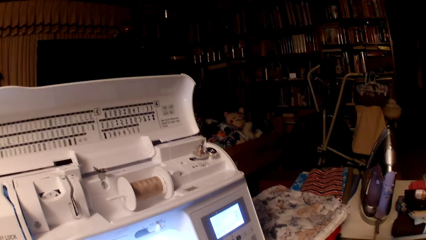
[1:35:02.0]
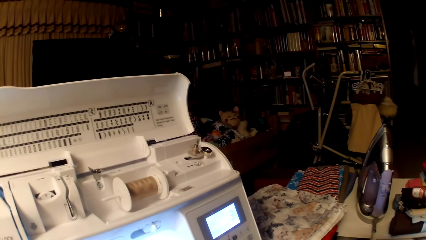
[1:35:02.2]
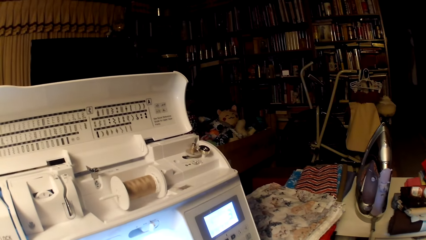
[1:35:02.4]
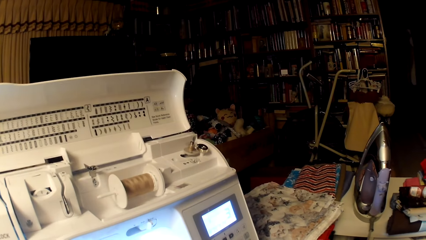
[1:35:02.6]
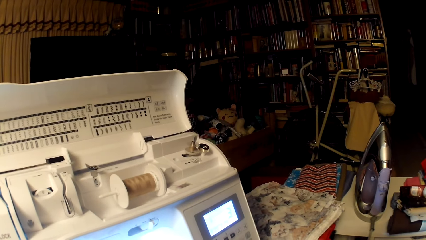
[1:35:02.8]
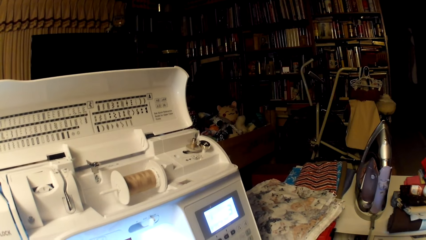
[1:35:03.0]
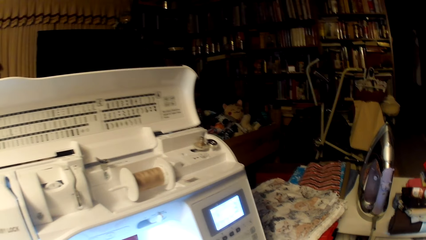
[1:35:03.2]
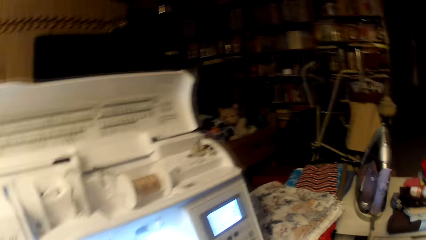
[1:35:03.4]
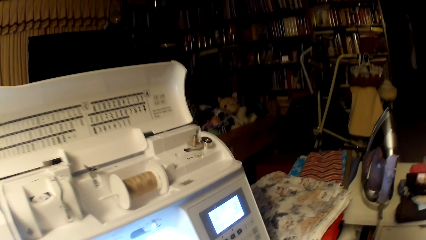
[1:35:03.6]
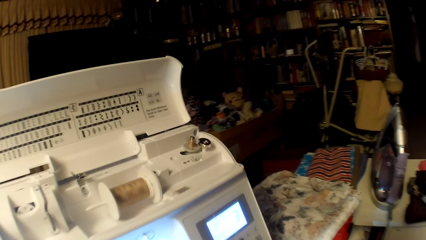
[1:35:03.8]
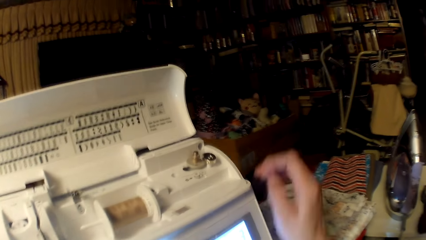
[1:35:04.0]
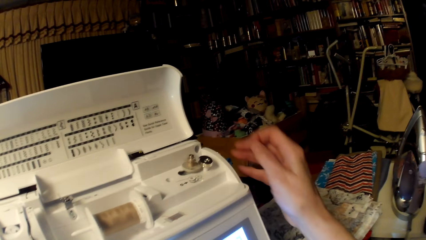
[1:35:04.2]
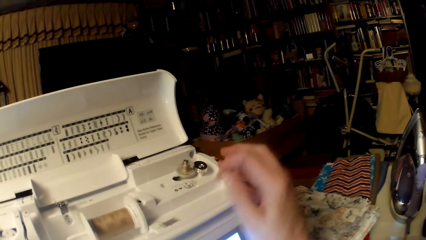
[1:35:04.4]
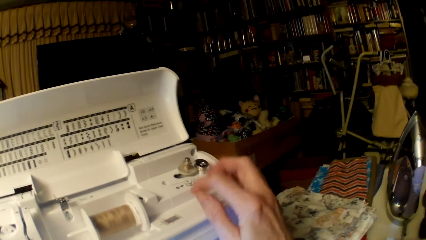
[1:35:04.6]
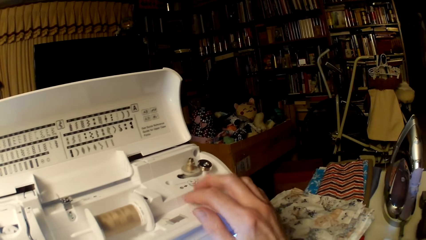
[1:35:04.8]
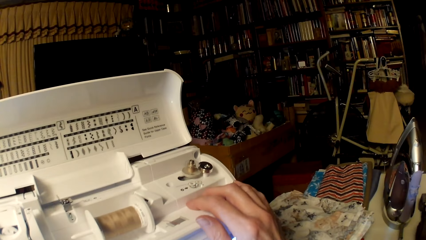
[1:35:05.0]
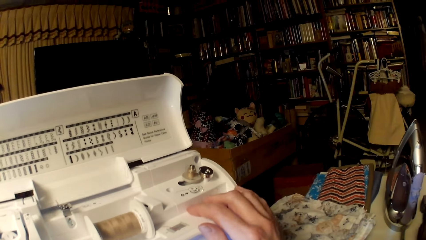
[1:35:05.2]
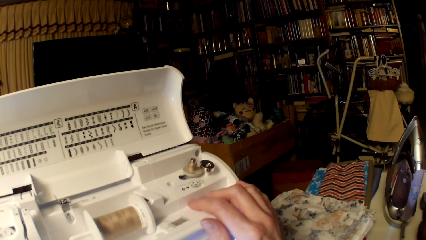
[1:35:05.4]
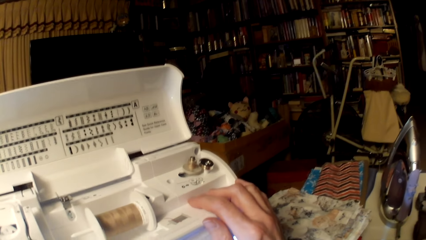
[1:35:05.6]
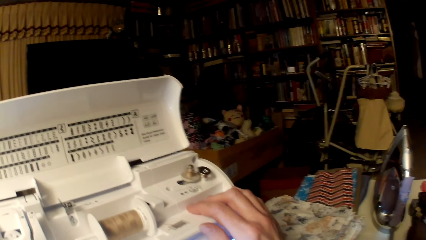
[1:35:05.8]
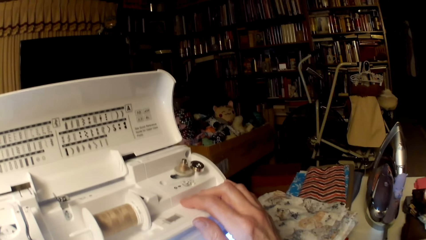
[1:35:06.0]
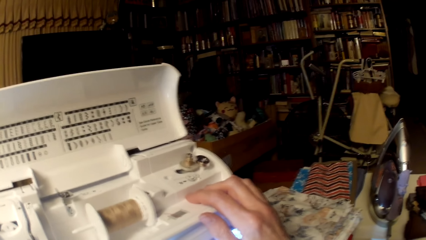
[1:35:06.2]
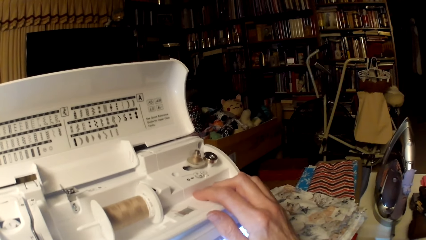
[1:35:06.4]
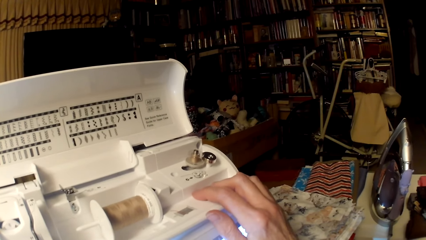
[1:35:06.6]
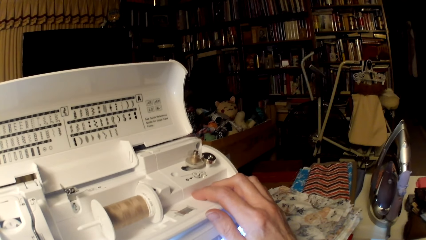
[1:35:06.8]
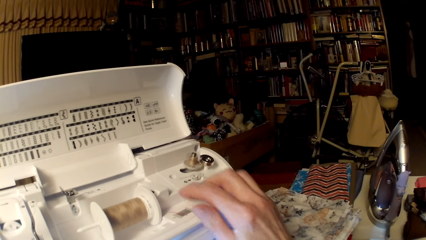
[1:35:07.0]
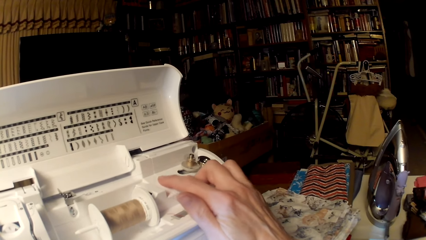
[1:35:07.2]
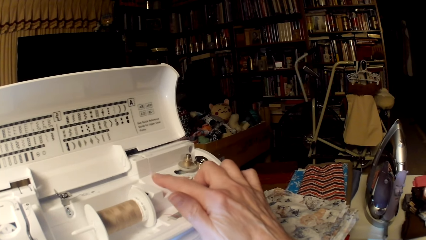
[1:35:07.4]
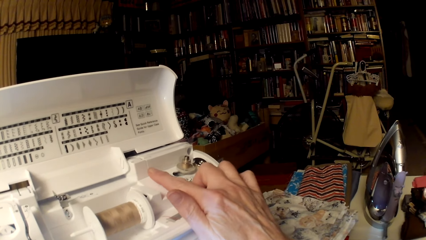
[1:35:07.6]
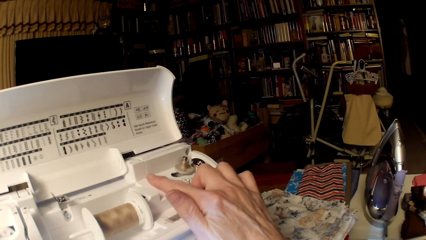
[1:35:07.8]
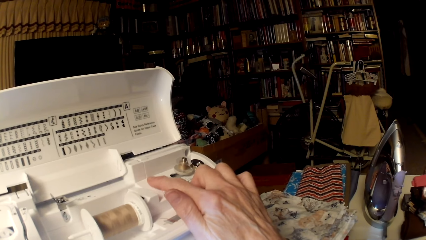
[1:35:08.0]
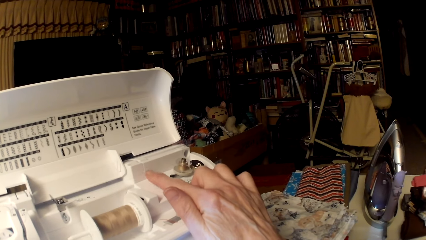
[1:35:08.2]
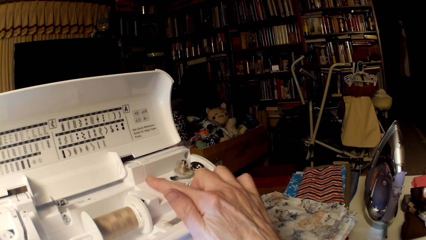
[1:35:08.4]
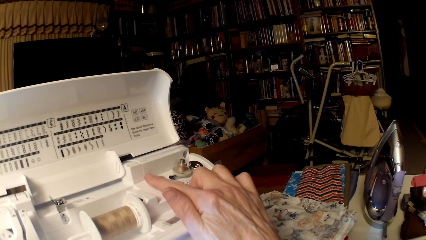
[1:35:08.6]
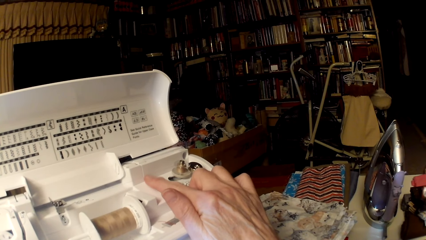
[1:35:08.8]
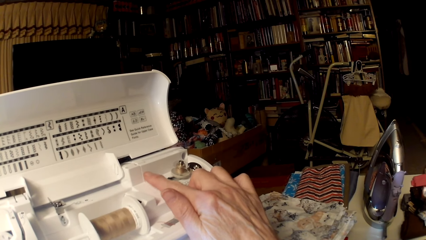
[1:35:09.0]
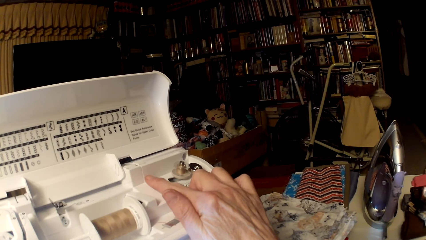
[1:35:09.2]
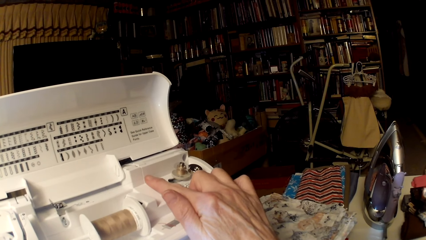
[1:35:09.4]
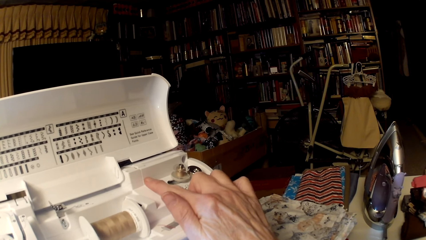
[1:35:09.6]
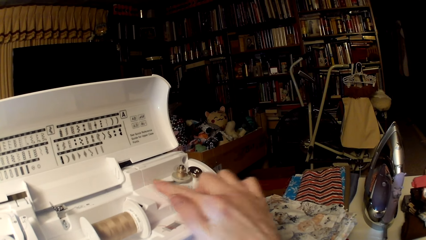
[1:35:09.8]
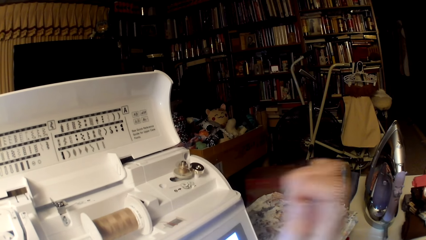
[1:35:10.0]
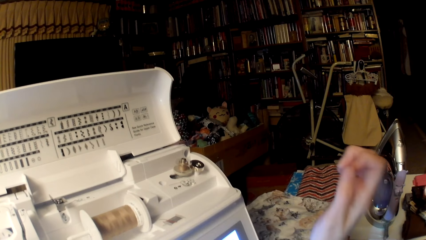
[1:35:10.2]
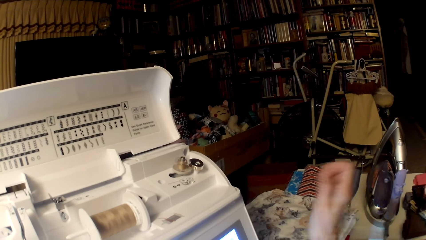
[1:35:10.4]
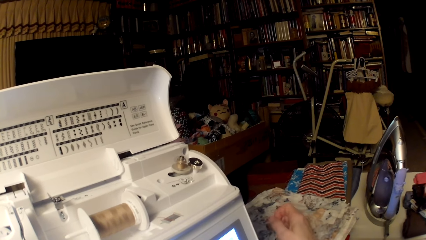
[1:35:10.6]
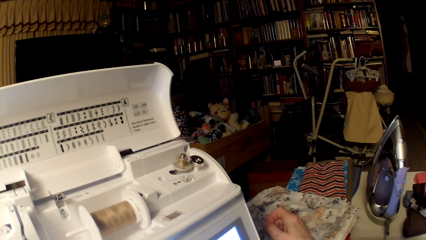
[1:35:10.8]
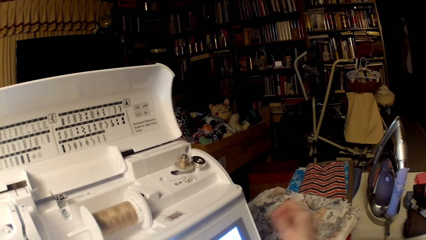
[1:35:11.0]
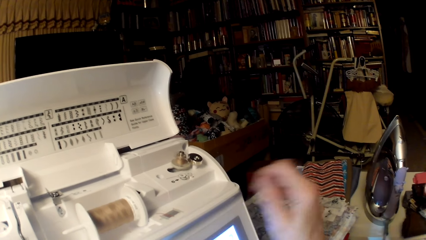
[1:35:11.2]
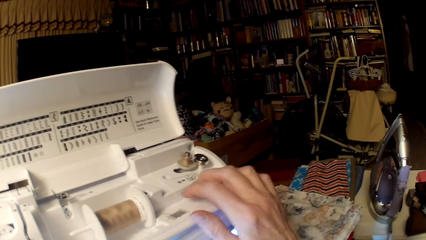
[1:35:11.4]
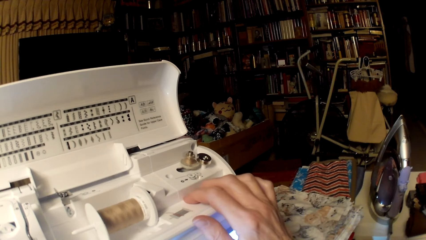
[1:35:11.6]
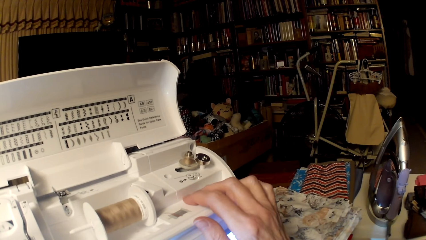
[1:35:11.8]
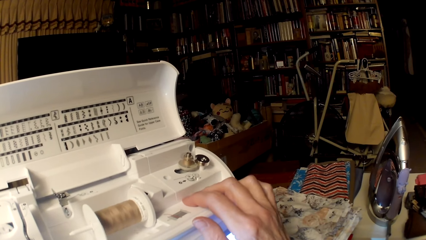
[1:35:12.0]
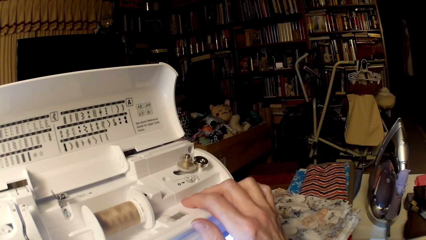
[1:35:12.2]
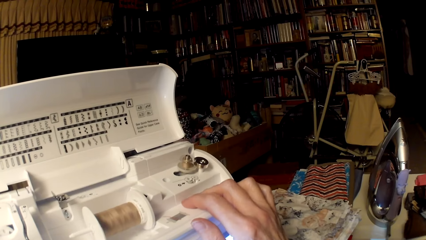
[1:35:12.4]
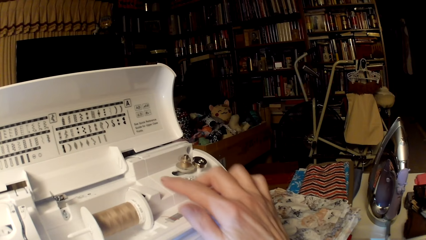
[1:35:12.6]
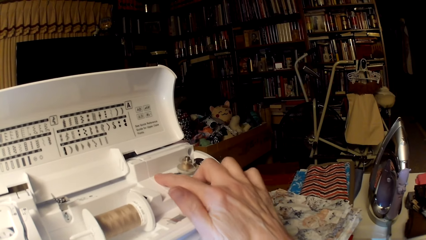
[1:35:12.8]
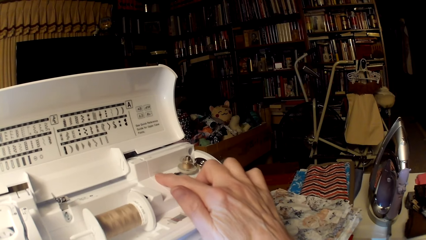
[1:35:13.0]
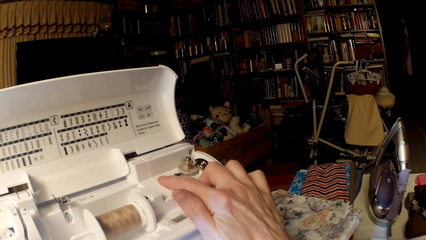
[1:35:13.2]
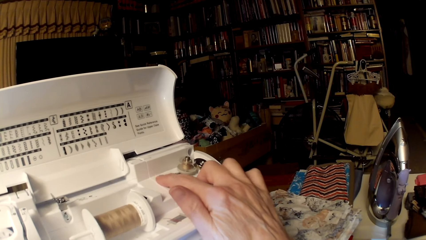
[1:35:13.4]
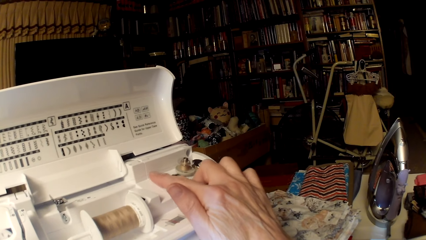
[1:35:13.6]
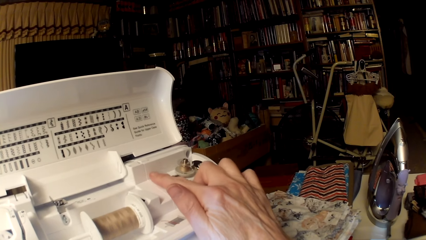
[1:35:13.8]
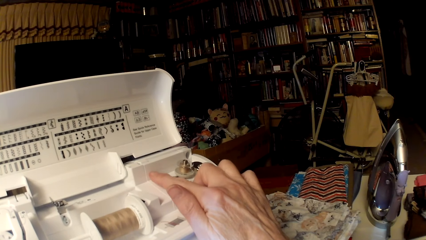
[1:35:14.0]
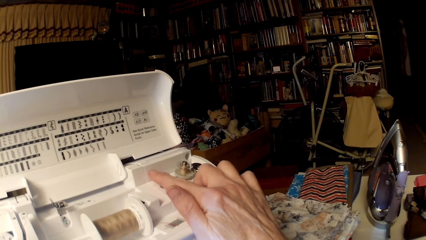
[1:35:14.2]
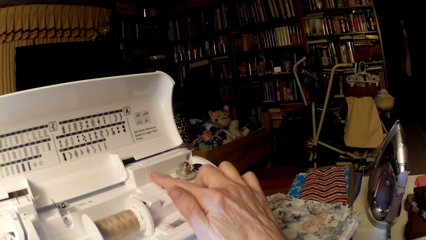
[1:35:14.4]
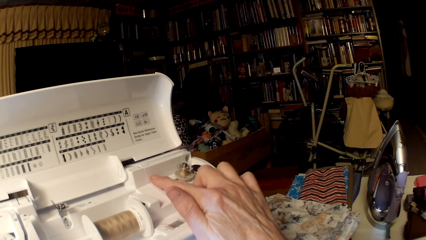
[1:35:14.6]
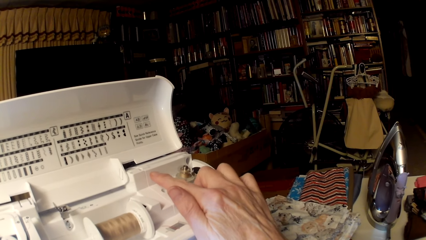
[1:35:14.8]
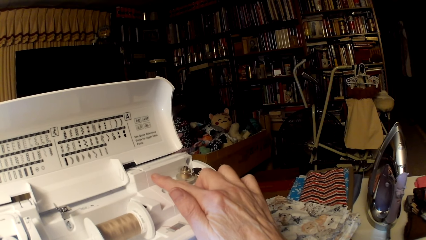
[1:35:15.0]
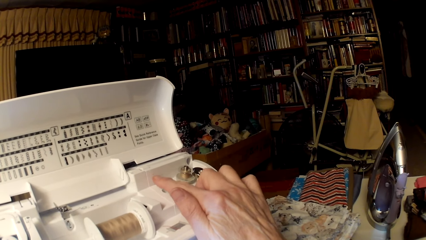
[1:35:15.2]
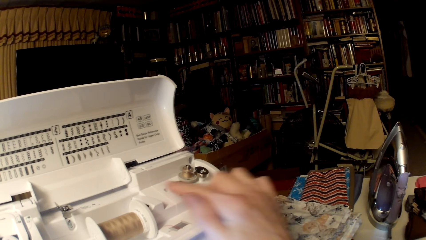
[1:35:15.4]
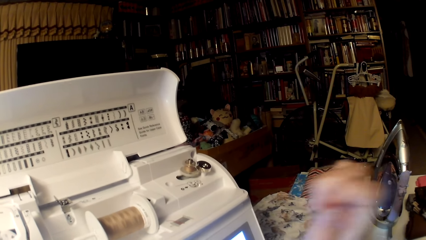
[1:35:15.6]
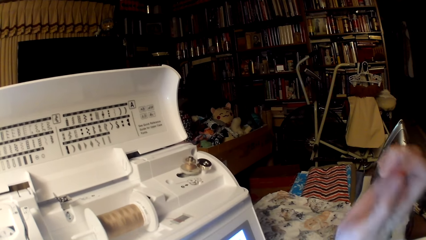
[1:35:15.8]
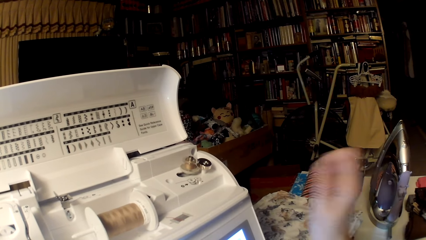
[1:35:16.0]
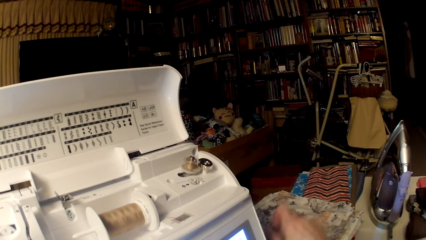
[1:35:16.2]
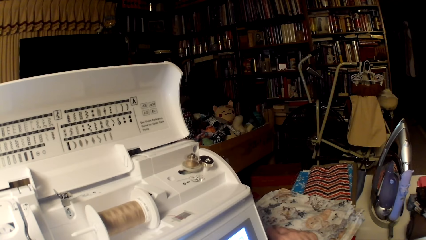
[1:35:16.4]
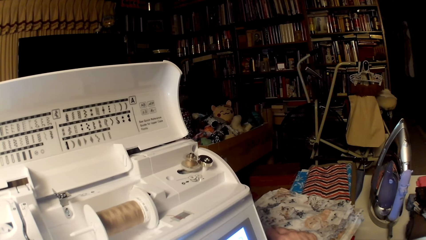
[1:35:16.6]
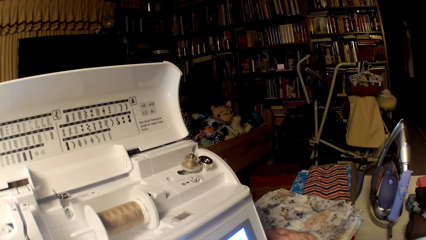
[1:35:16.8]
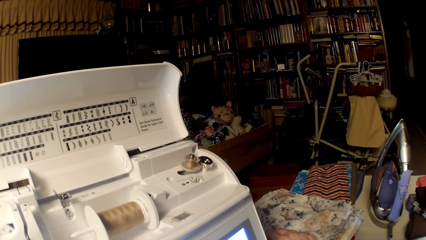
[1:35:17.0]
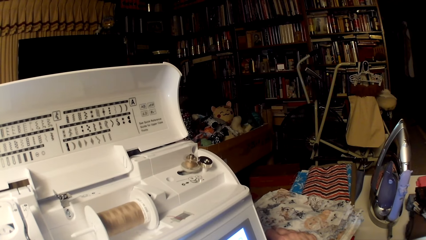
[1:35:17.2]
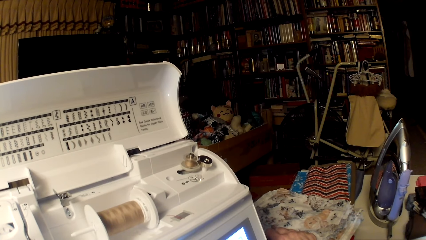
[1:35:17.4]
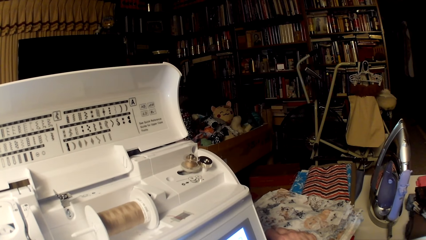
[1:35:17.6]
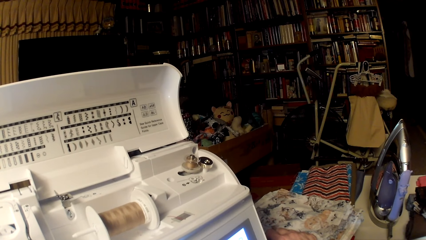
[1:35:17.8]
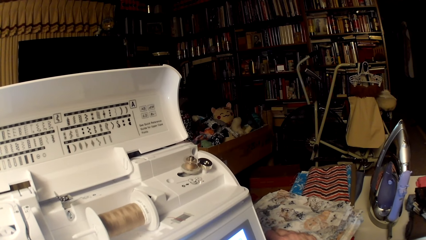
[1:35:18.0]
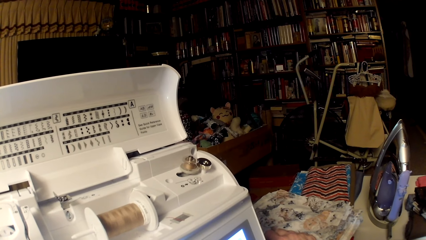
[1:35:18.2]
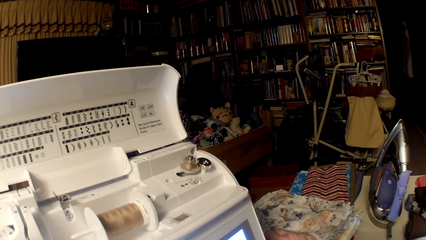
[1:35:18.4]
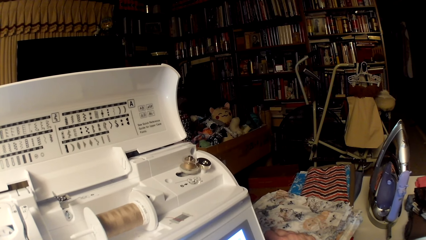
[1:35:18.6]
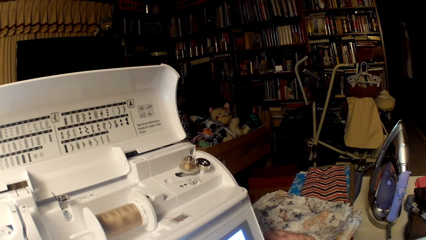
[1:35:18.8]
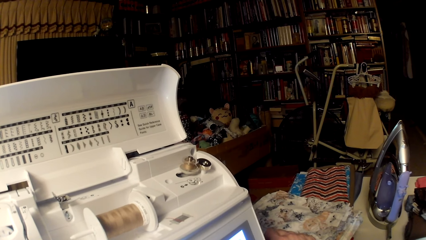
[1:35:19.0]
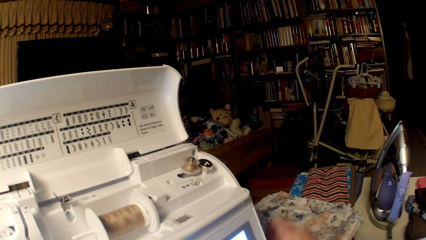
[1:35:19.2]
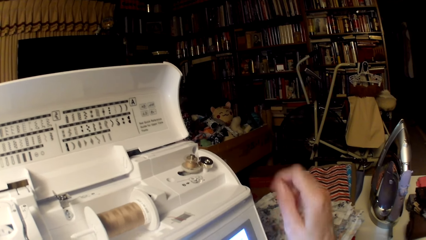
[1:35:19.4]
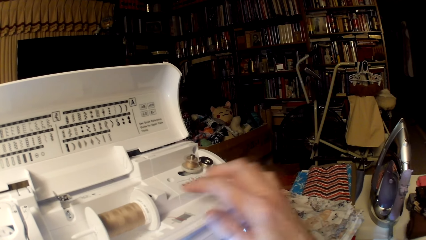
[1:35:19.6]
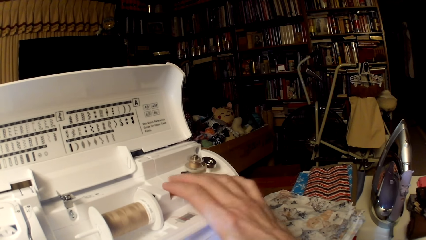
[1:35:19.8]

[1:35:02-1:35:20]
The camera wearer holds the machine. They touch the sewing machine. They stretch the right hand. They hold the machine. They test the machine. They stretch the right hand. They test the machine.
